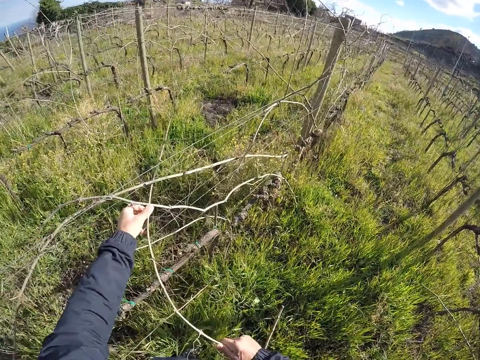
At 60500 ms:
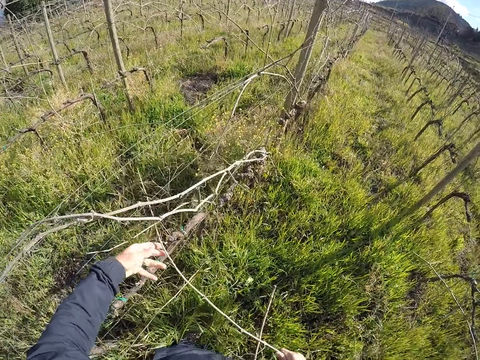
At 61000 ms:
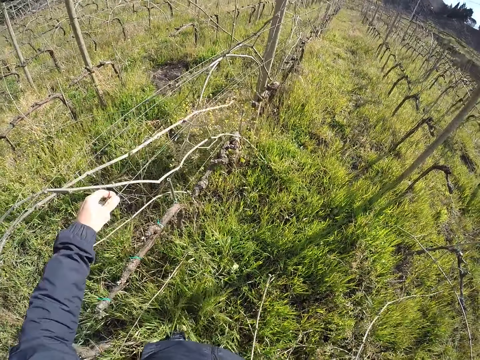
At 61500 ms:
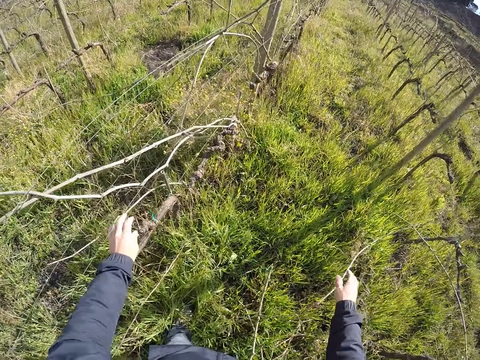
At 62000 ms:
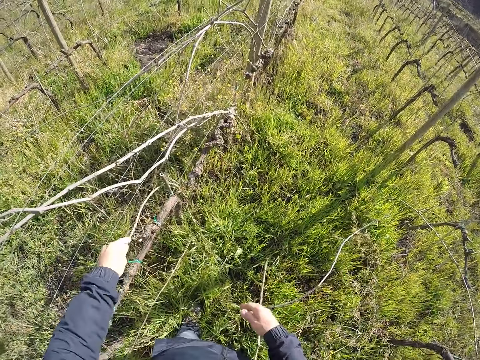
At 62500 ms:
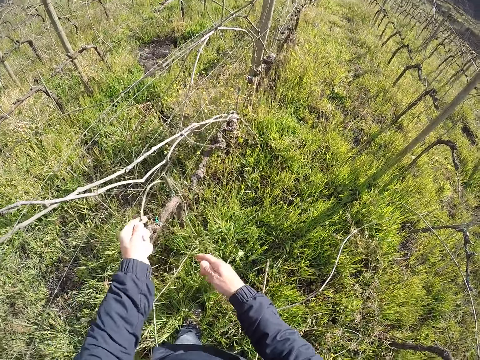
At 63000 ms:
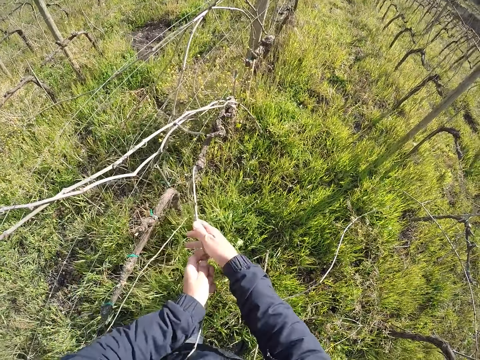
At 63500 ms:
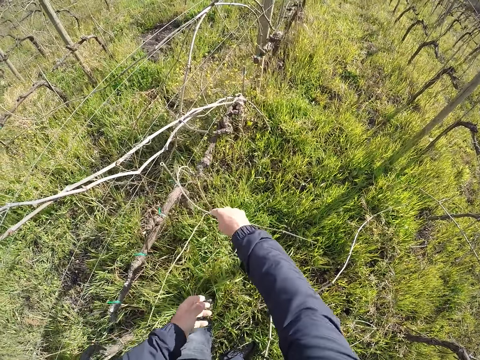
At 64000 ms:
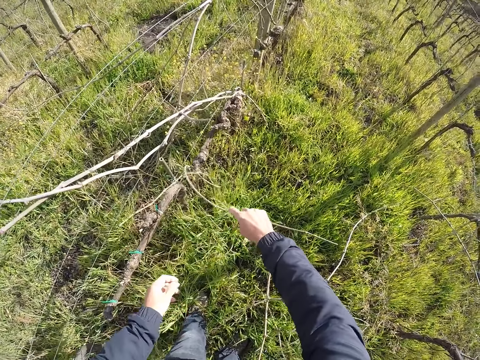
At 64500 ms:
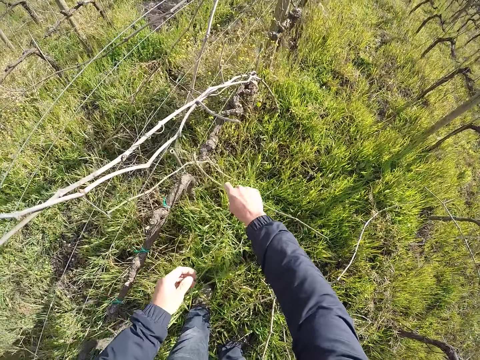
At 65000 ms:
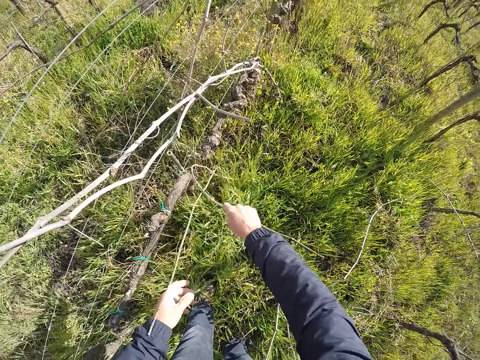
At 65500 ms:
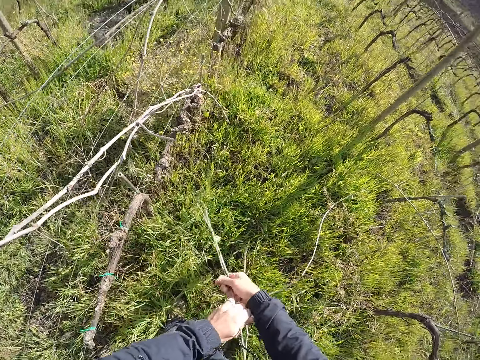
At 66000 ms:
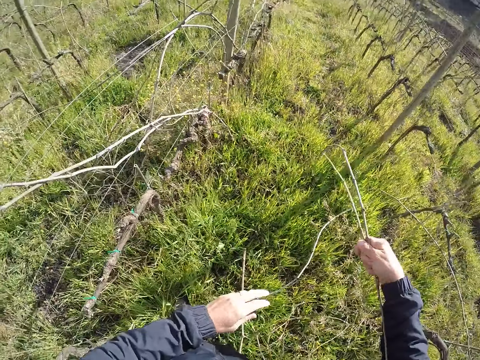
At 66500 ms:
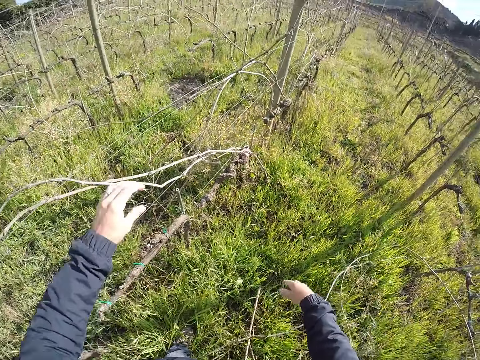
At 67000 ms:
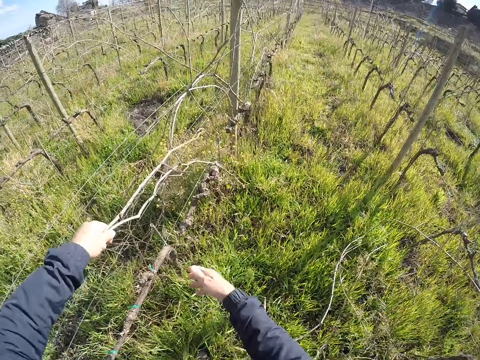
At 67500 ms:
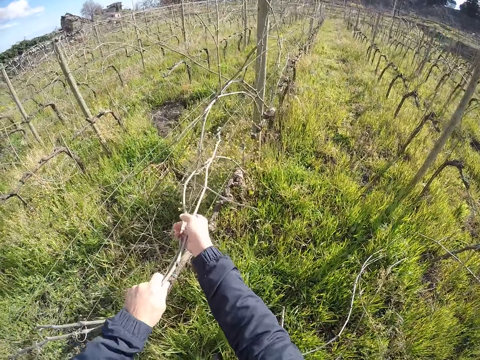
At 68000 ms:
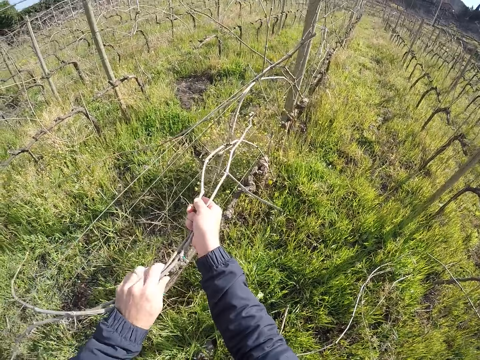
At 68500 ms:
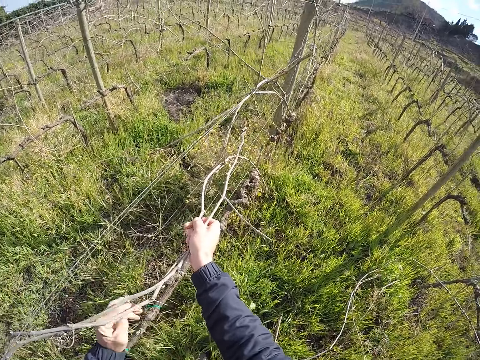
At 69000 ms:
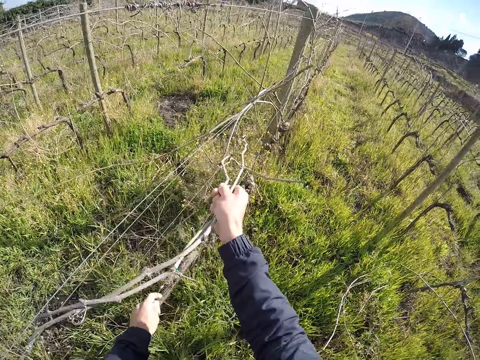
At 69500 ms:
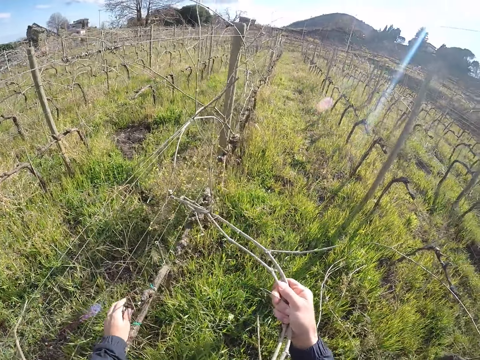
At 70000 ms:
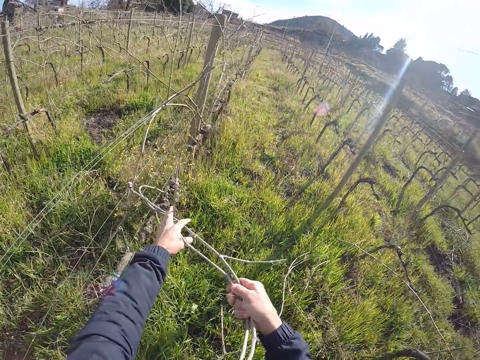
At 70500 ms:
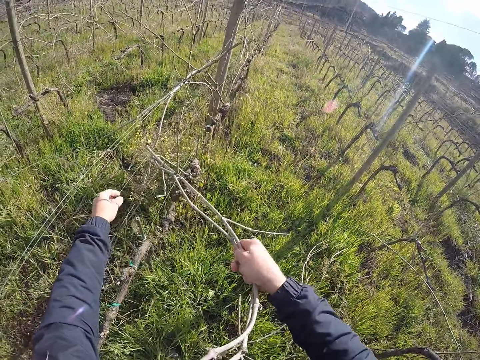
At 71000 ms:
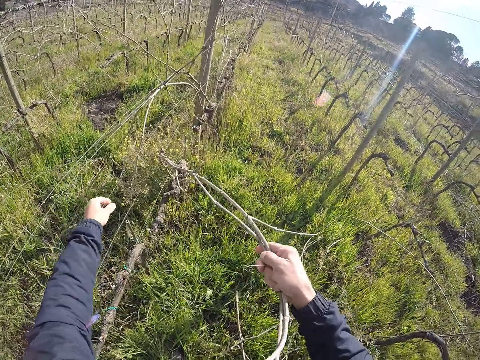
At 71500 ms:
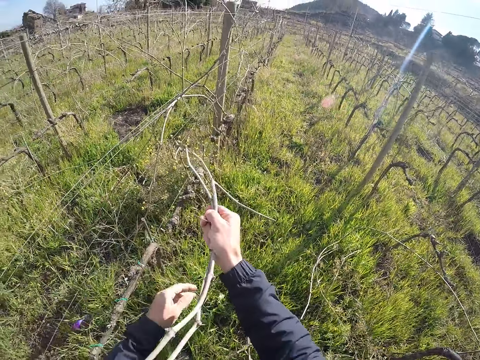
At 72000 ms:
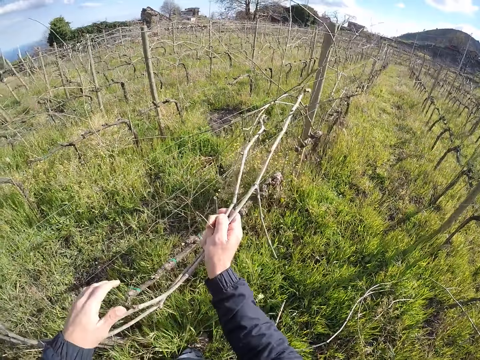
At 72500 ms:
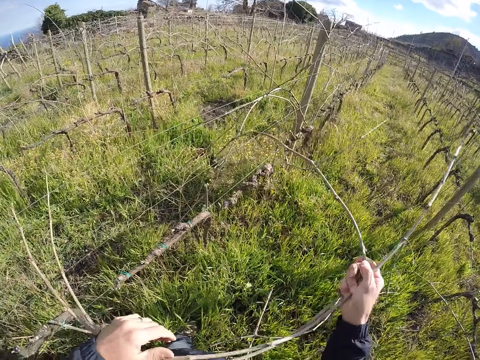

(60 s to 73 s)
The camera wearer drops the dry sticks on the ground with his right hand. He removes some dry sticks from the wire fence with his hands. He drops the dry sticks on the ground with his right hand. He removes some dry sticks from the wire fence with his hands.

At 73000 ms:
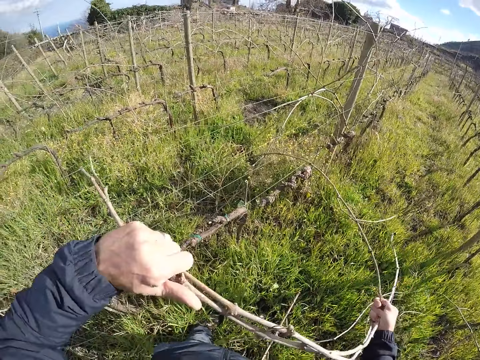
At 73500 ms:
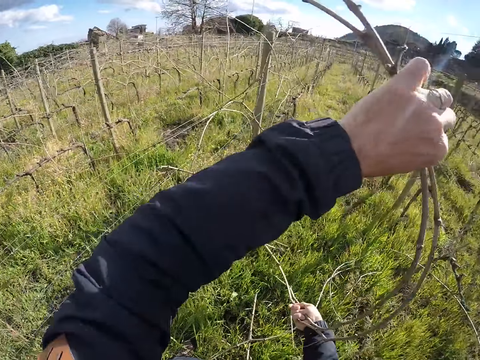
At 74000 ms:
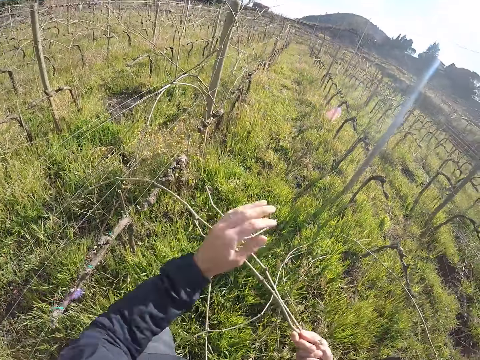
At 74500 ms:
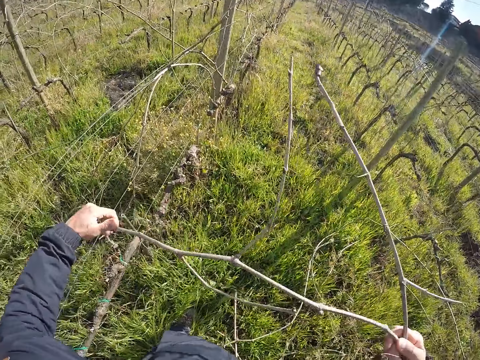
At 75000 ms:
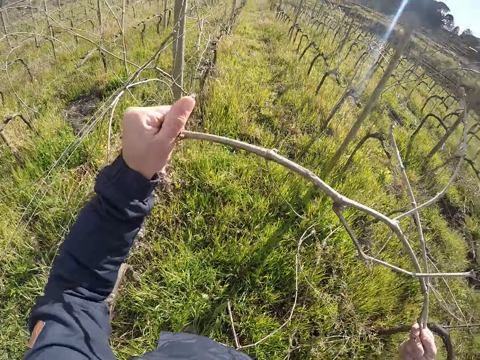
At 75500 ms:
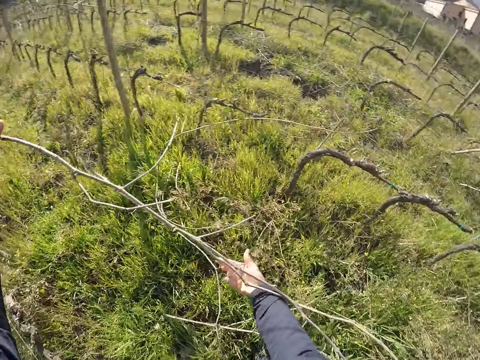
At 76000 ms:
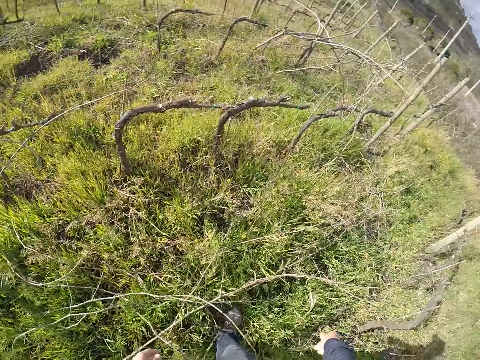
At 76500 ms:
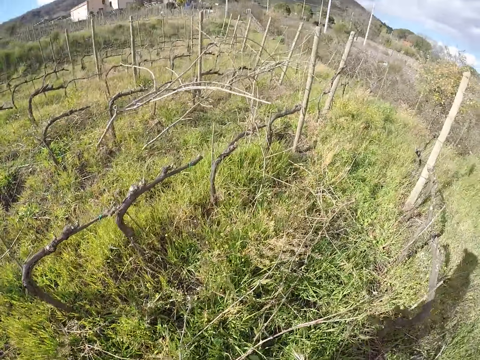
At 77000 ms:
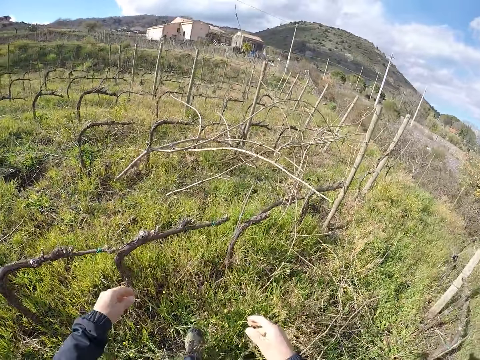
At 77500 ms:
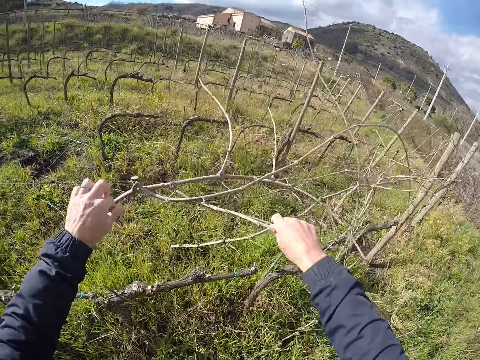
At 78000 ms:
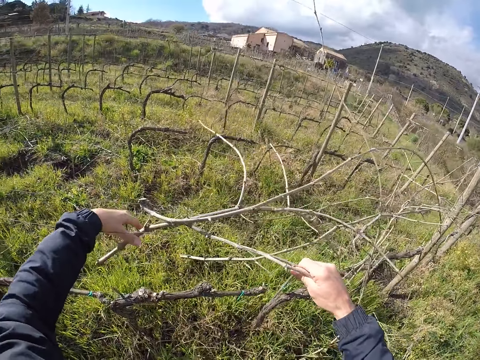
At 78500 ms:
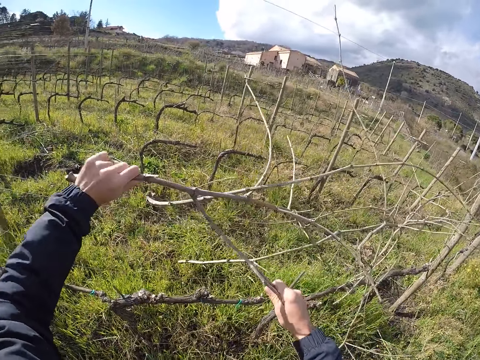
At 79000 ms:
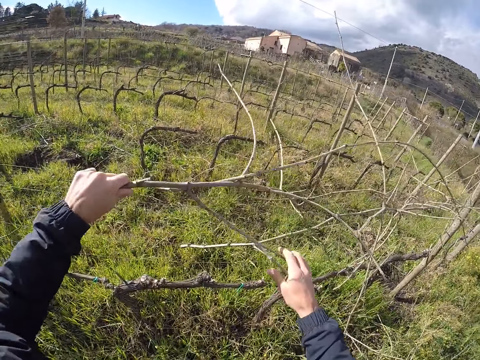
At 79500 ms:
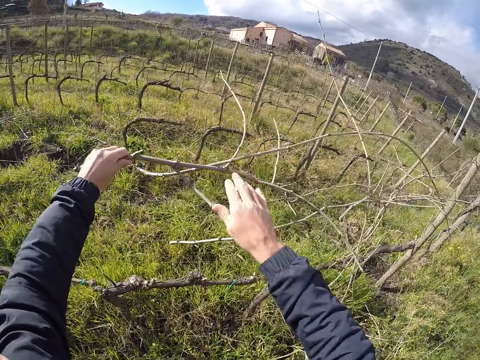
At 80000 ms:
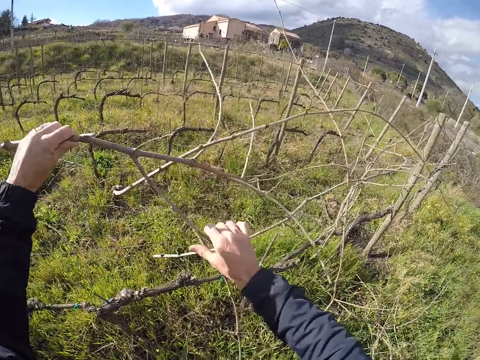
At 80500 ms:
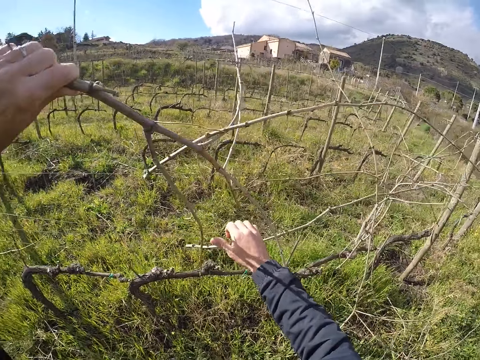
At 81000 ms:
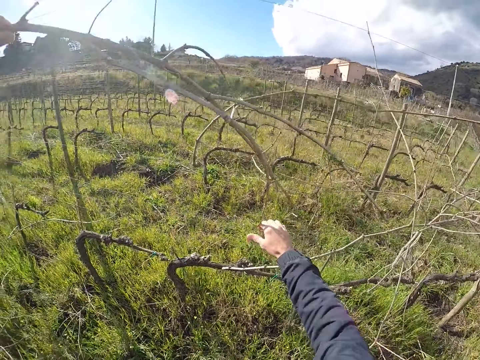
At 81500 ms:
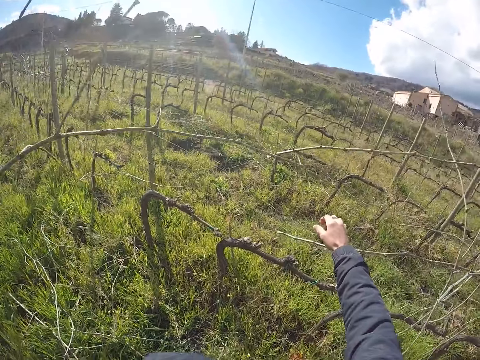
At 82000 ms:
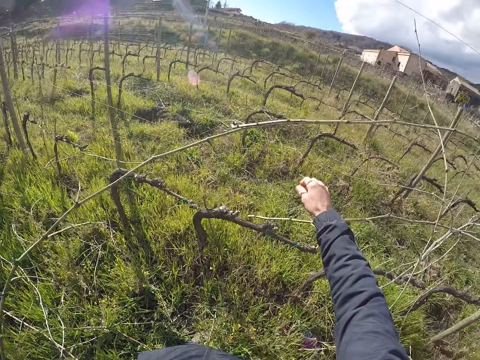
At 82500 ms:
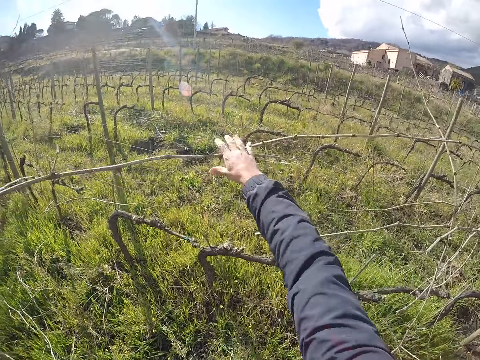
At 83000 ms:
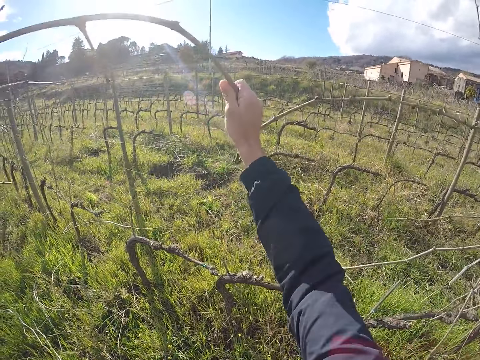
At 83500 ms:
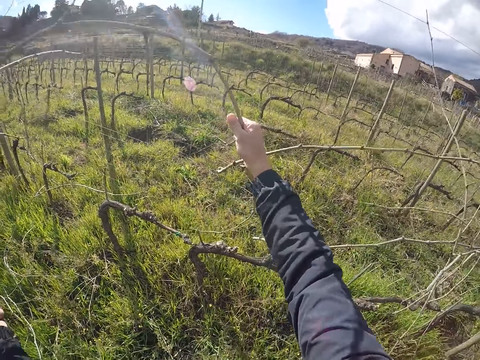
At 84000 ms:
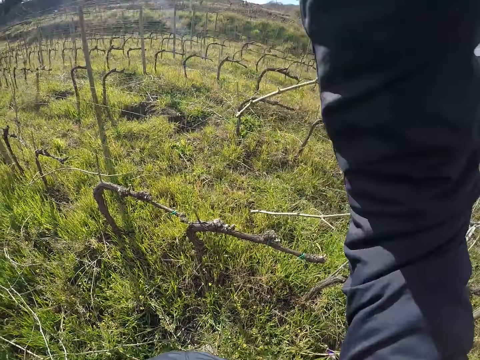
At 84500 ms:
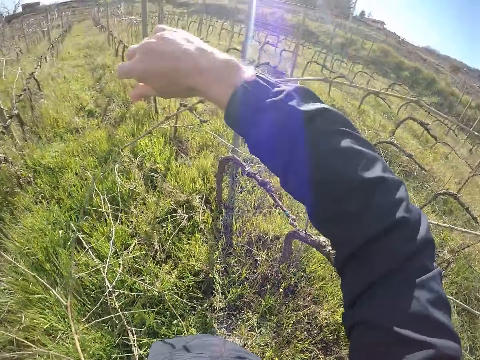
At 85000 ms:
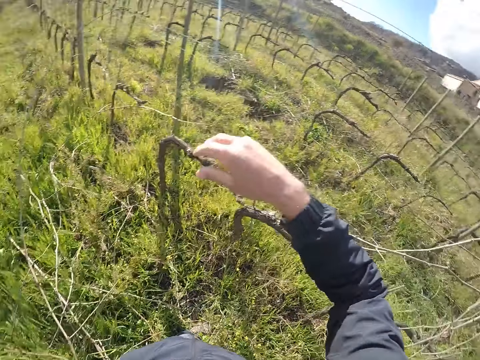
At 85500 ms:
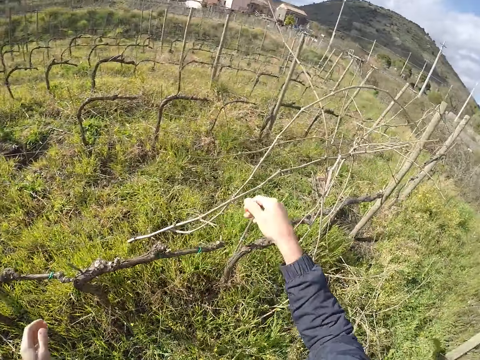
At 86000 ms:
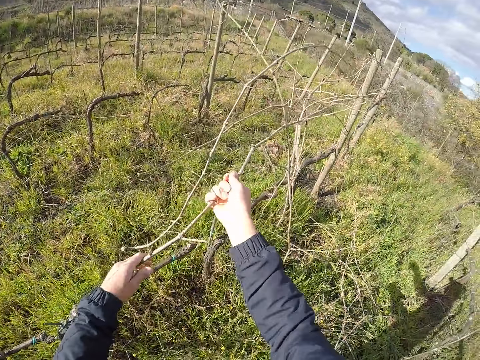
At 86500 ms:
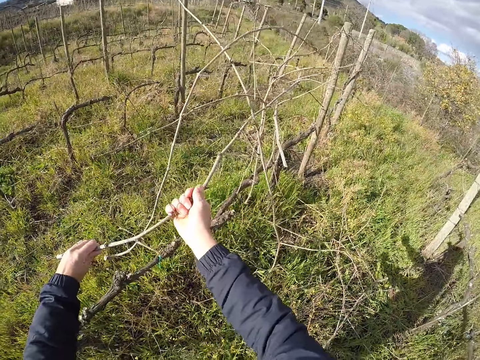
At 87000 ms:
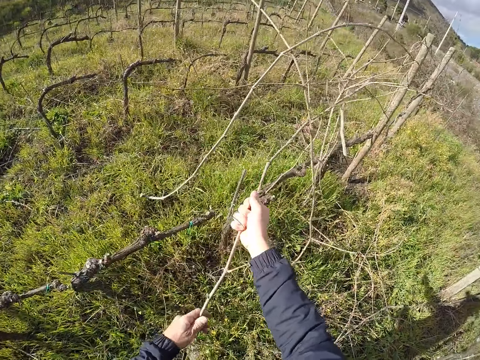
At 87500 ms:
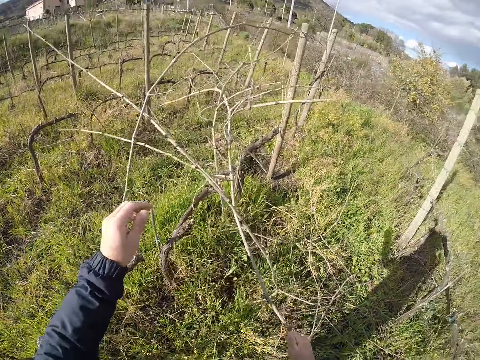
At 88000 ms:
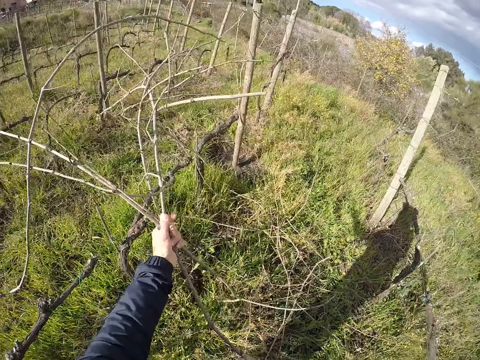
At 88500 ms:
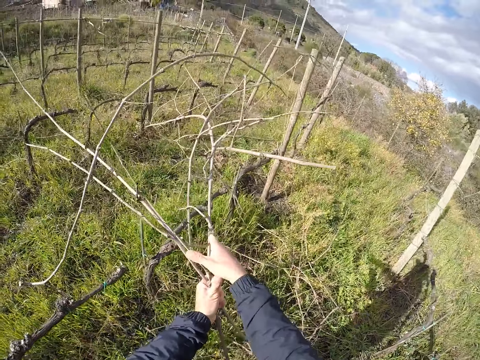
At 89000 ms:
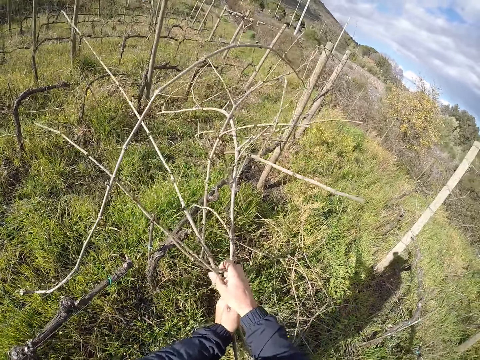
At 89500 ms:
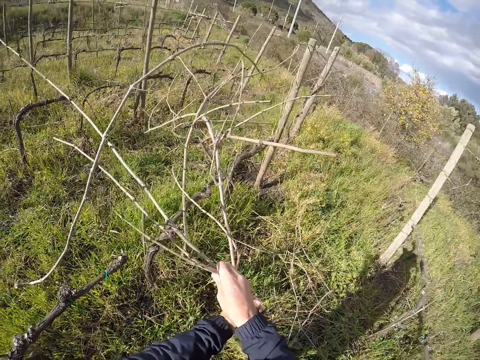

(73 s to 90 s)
The camera wearer drops the dry sticks on the ground with his hands. He turns. He removes some dry sticks from the wire fence with his hands. He drops the dry sticks on the ground with his left hand. He removes some dry sticks from the wire fence with his hands.
